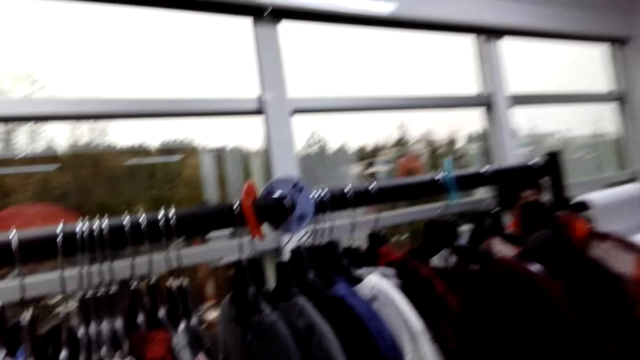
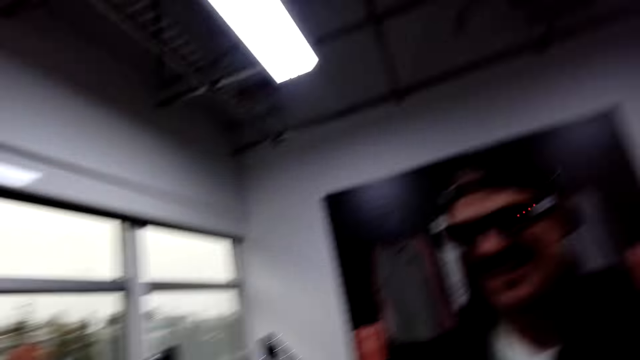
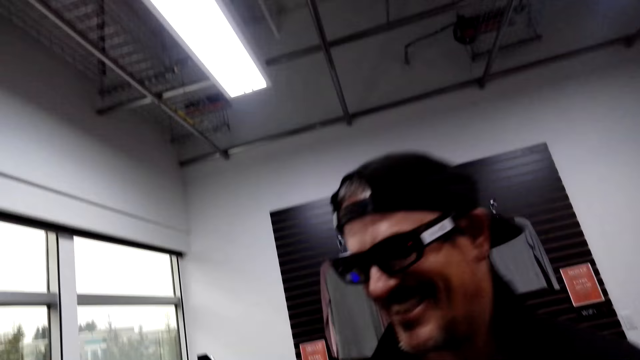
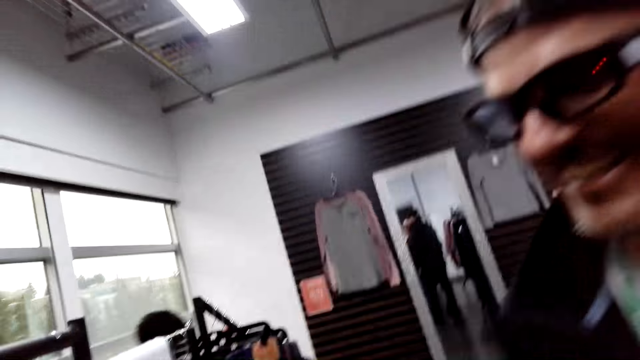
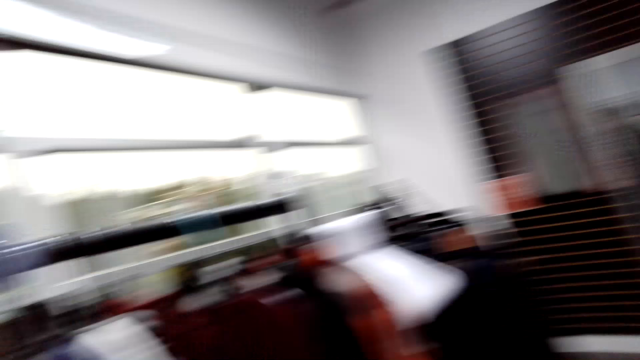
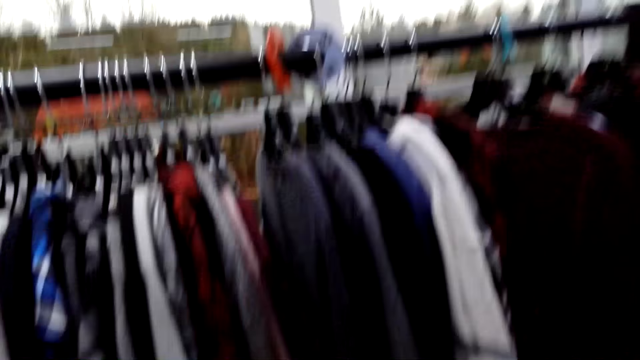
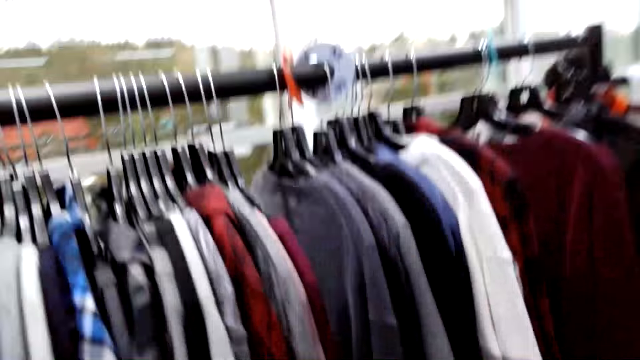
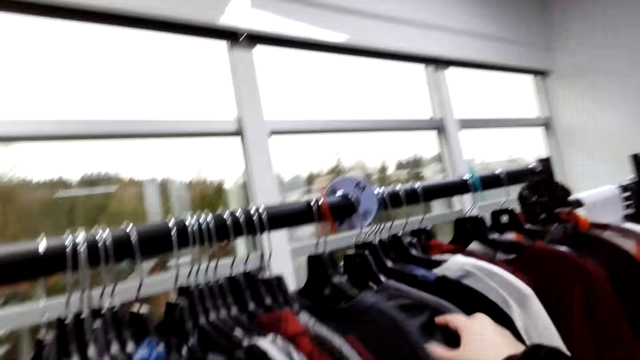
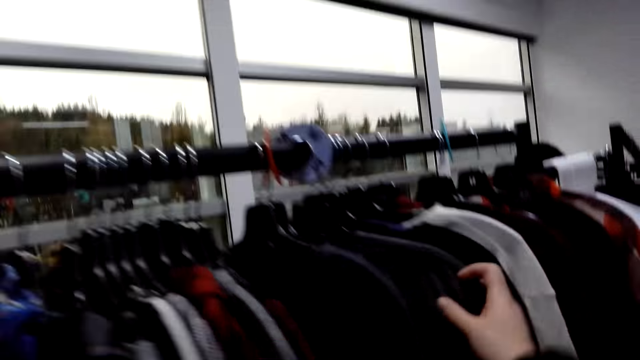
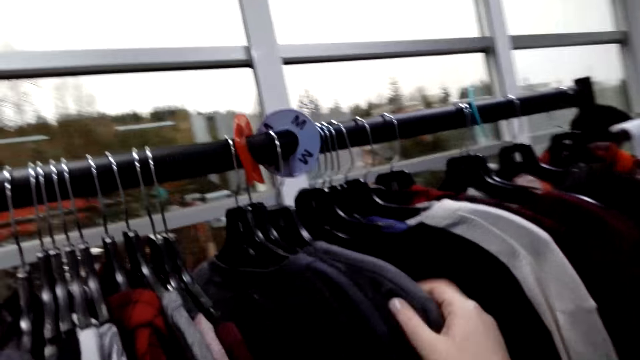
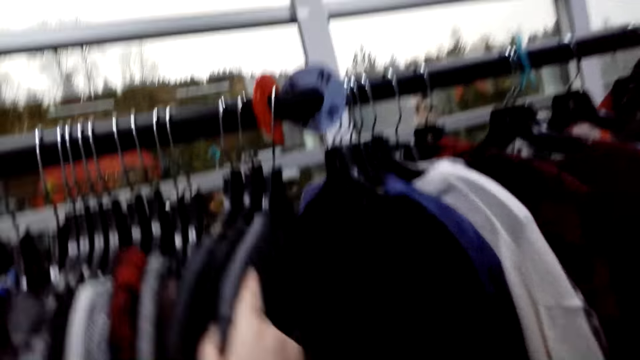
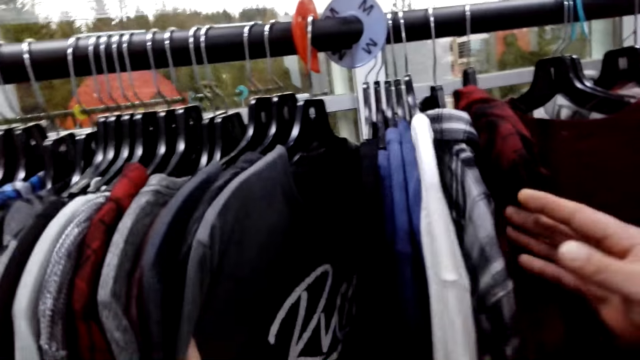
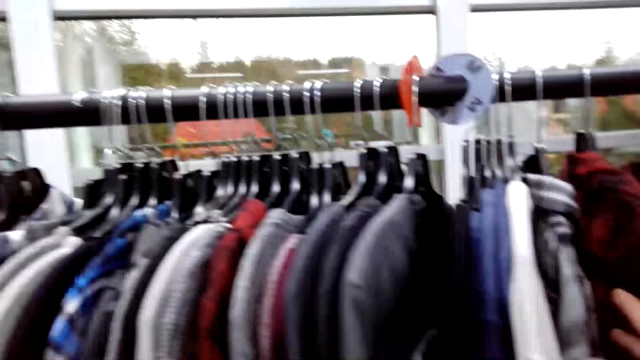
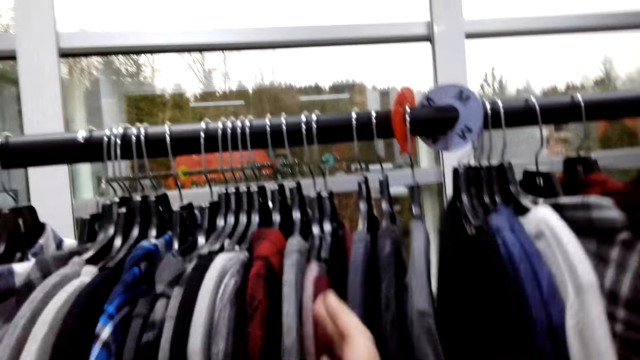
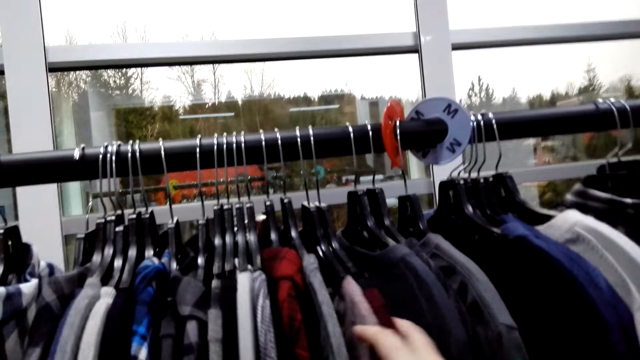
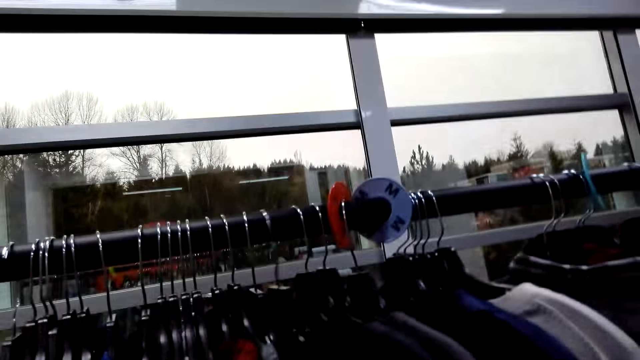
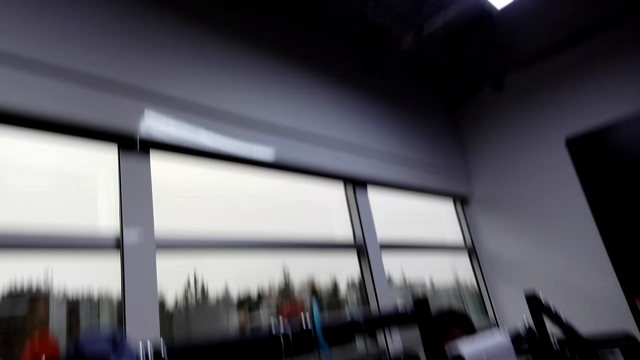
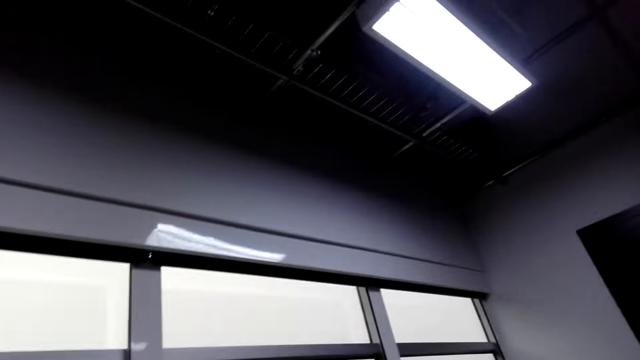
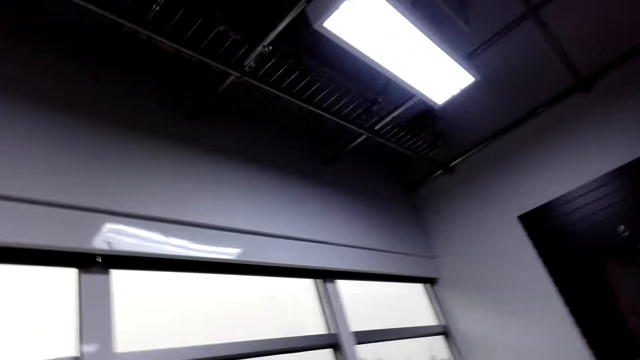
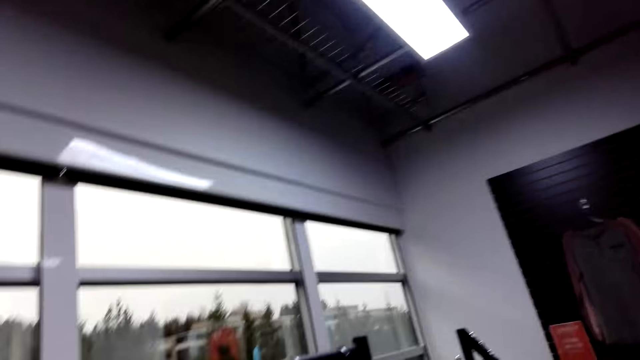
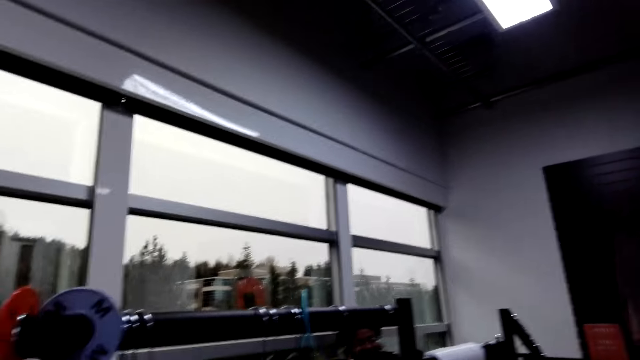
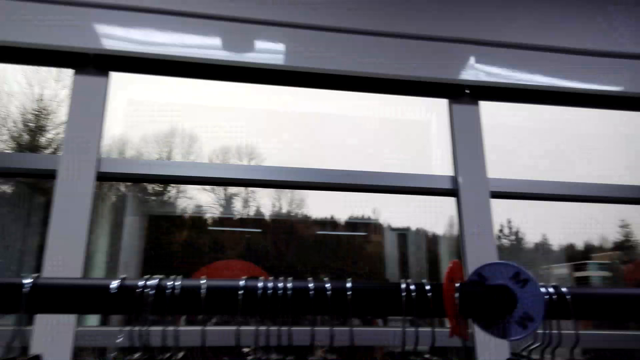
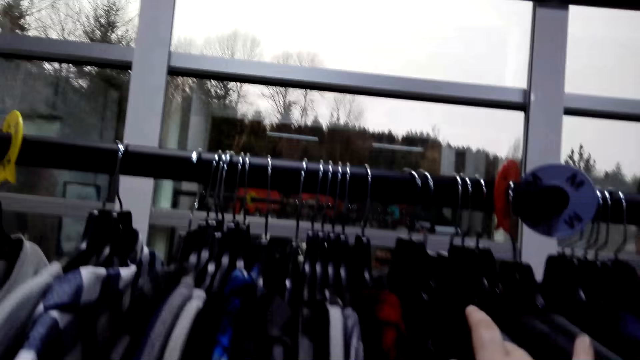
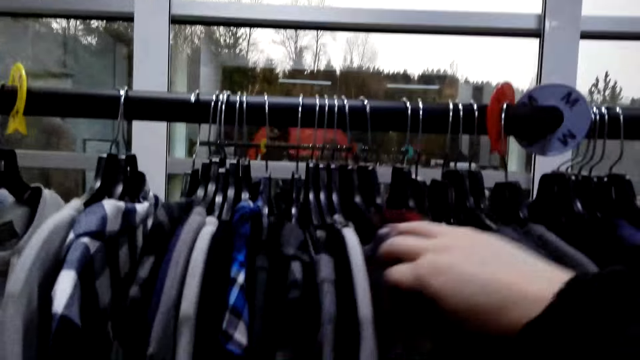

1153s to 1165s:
The camera wearer looks at a man. They look at the clothes. They select clothes in the cloth hanger.

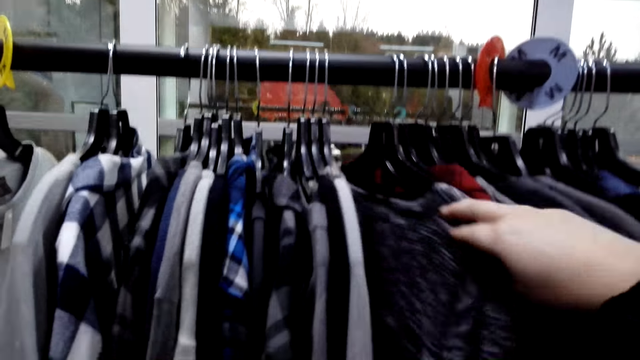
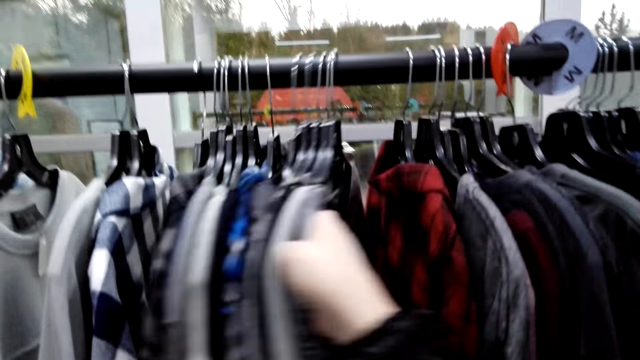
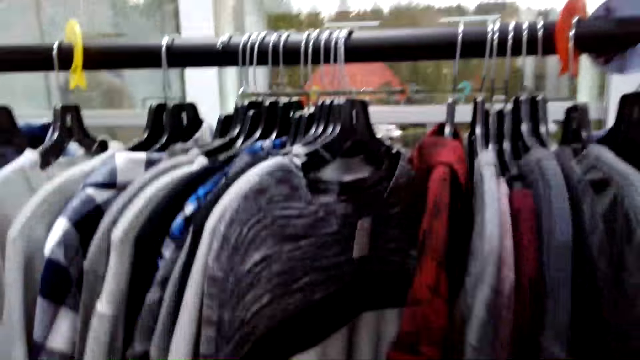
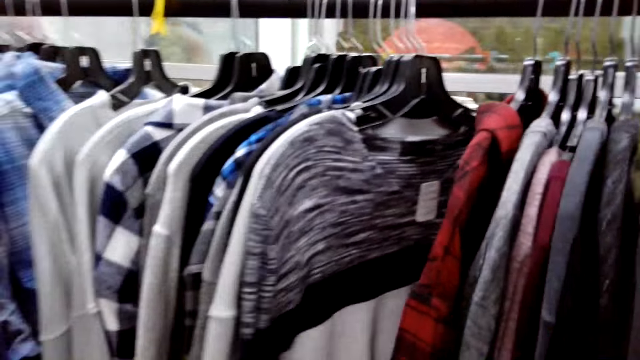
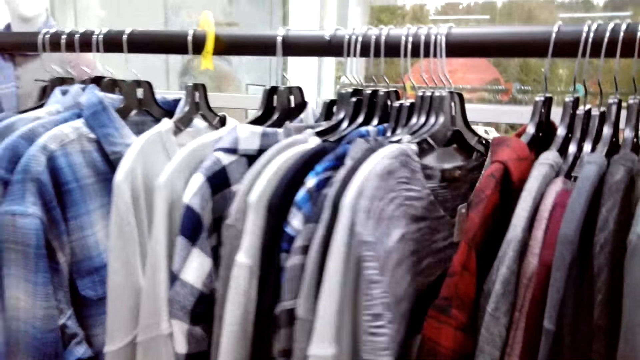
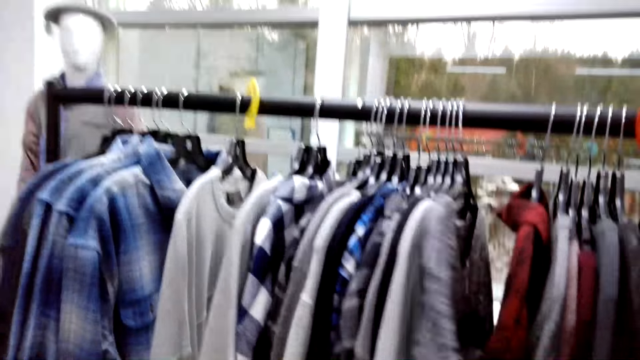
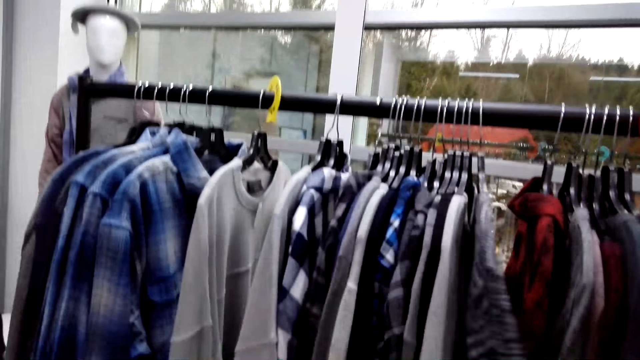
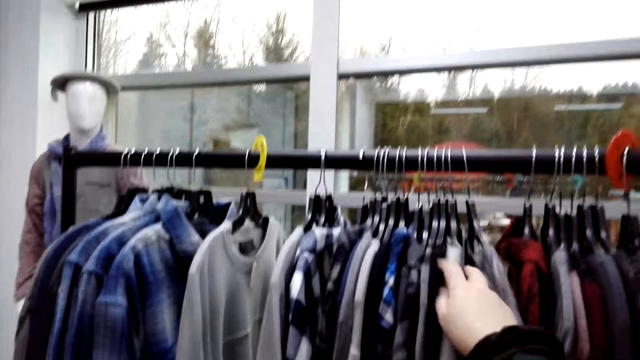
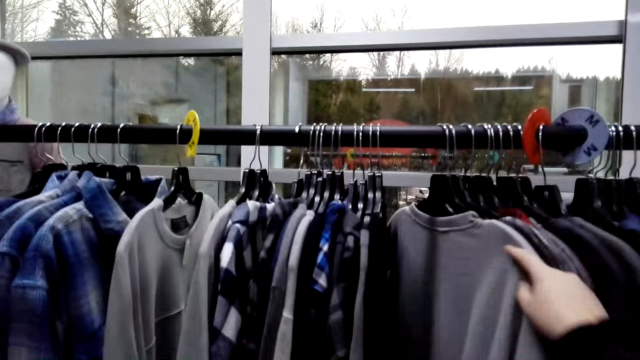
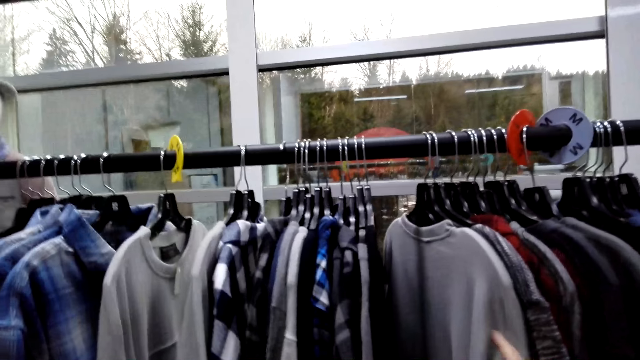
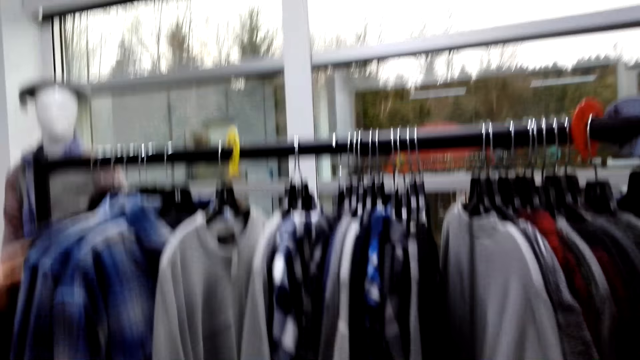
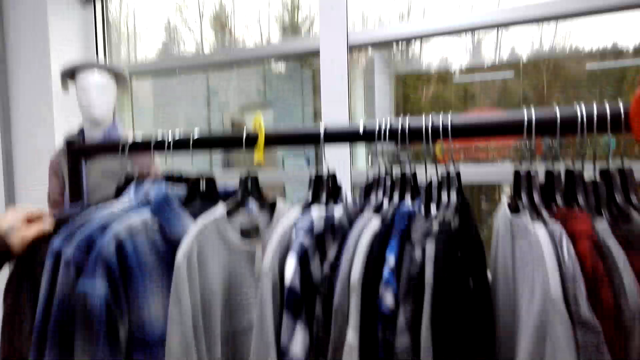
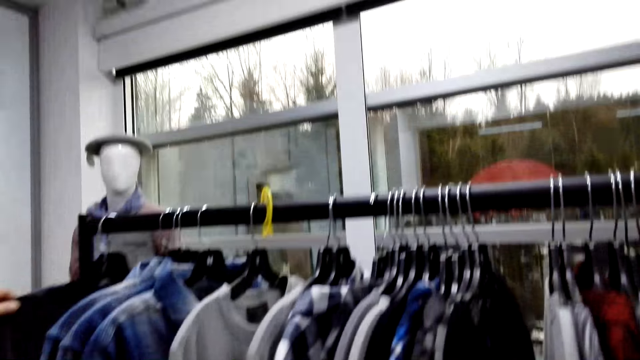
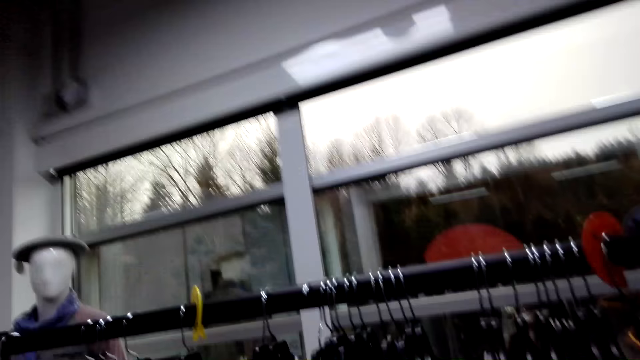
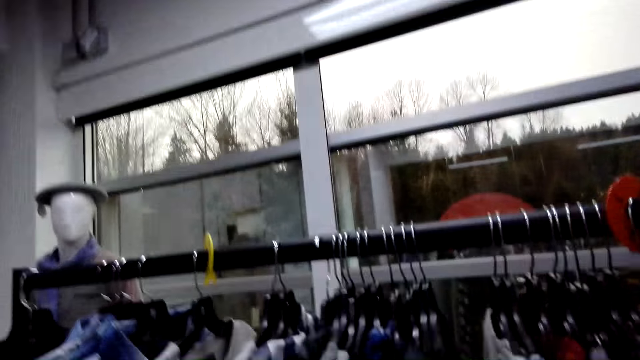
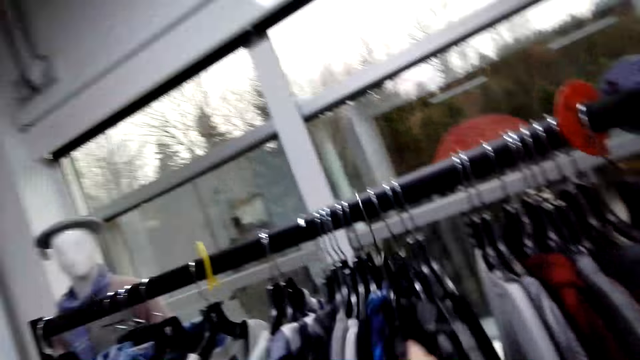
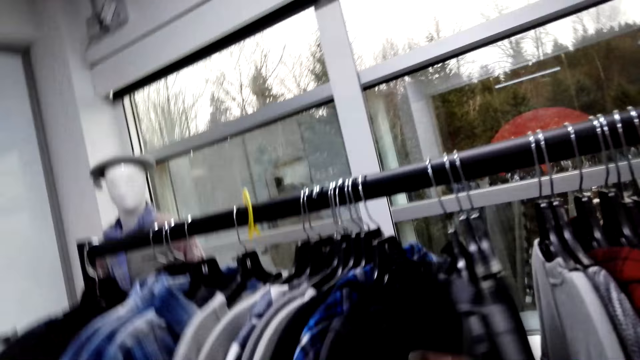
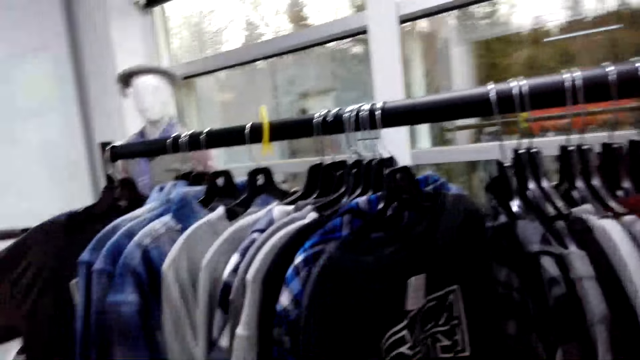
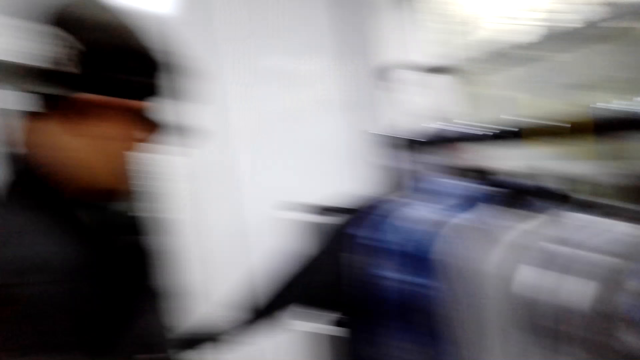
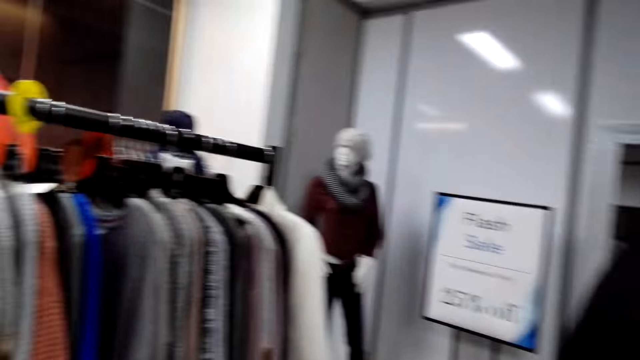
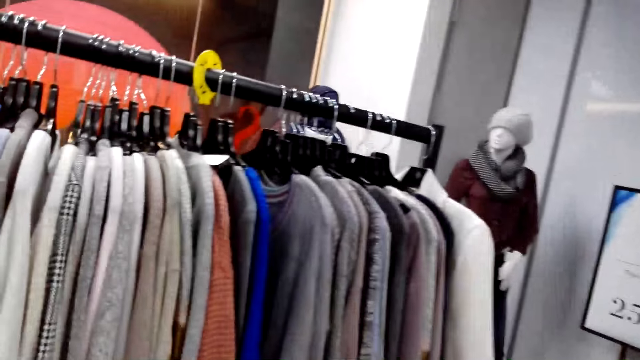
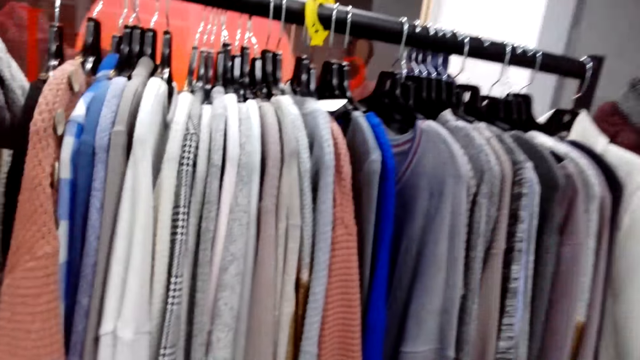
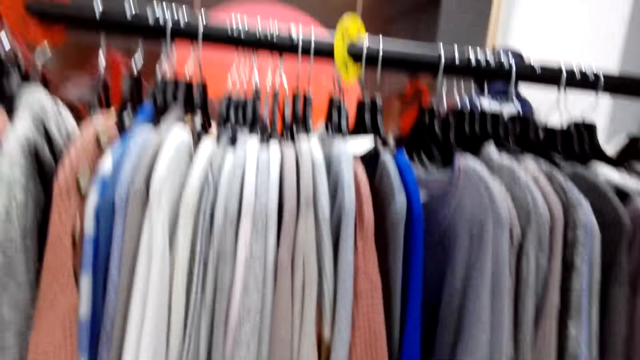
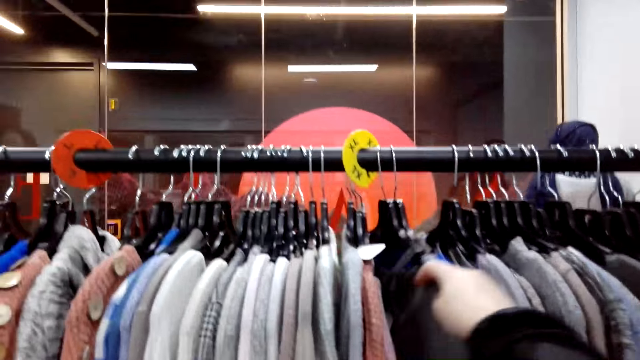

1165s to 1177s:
A man looks at the clothes. The camera wearer looks at the clothes.
